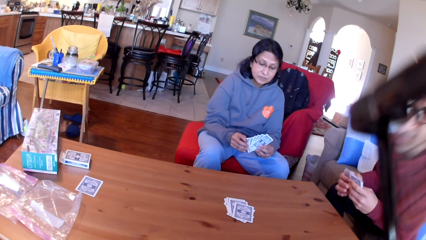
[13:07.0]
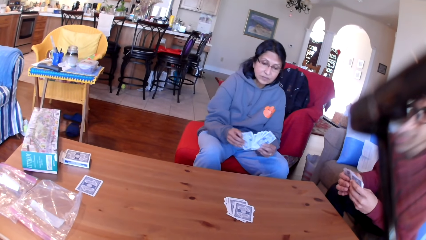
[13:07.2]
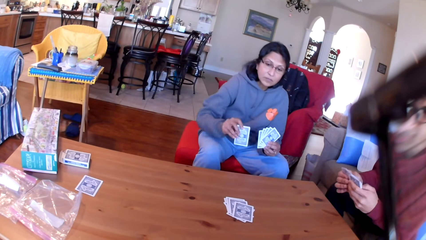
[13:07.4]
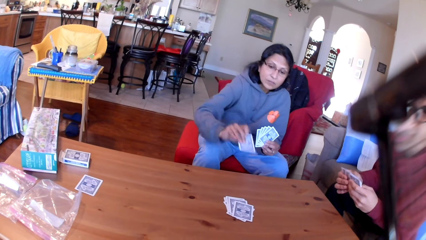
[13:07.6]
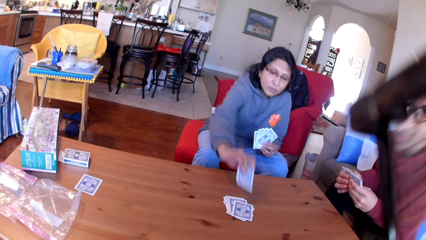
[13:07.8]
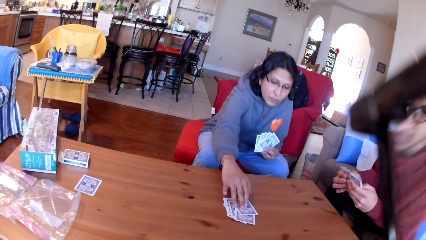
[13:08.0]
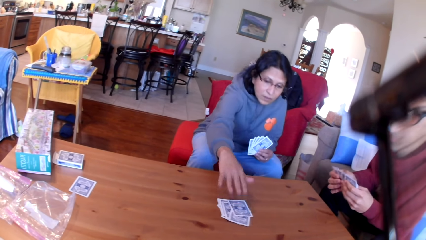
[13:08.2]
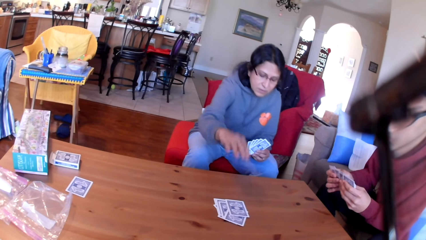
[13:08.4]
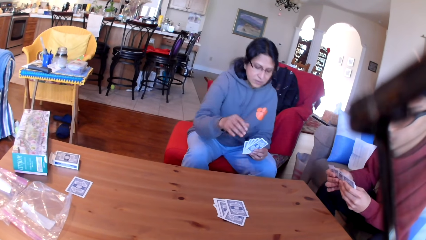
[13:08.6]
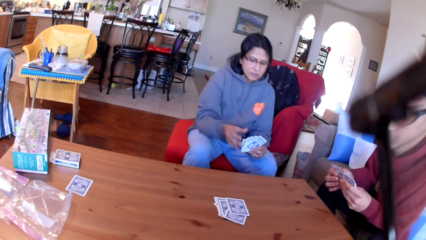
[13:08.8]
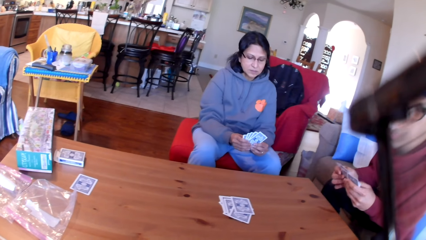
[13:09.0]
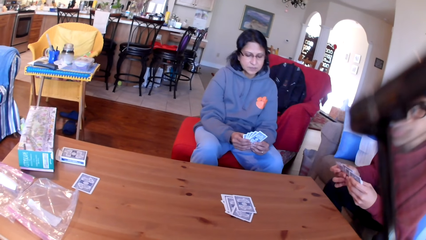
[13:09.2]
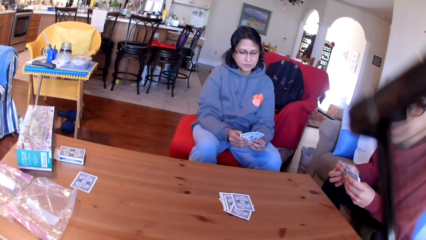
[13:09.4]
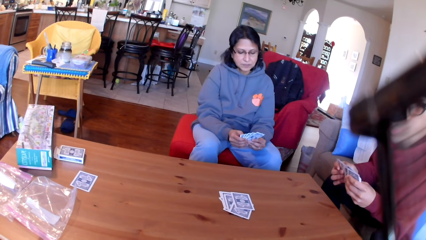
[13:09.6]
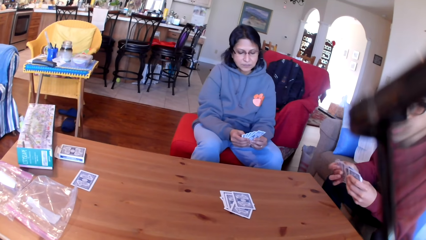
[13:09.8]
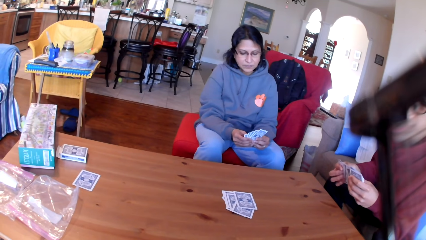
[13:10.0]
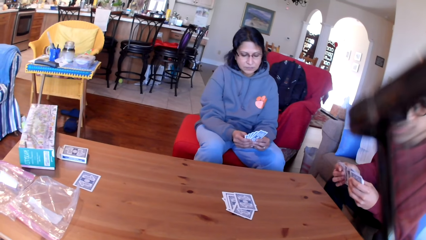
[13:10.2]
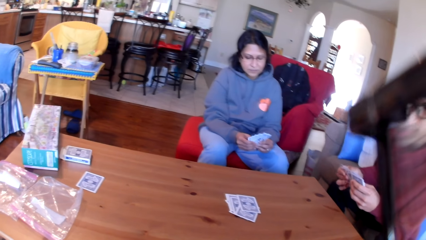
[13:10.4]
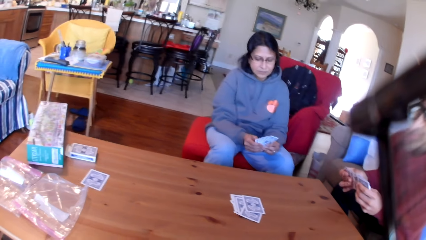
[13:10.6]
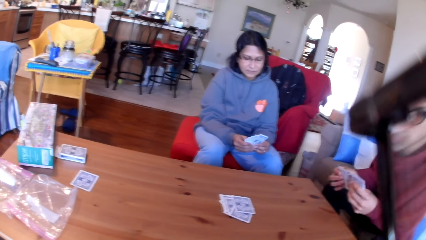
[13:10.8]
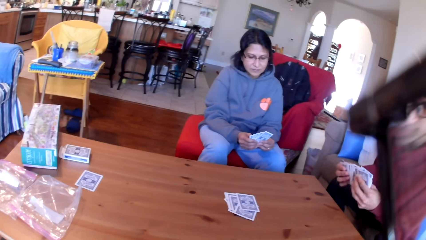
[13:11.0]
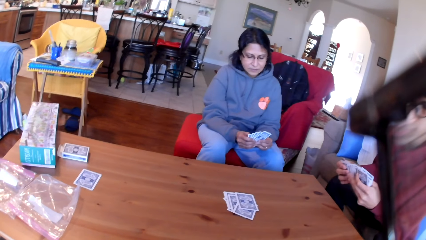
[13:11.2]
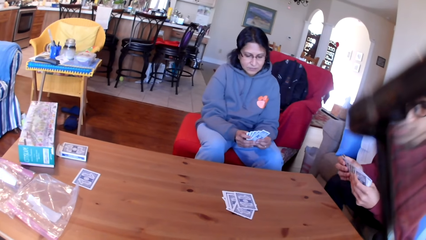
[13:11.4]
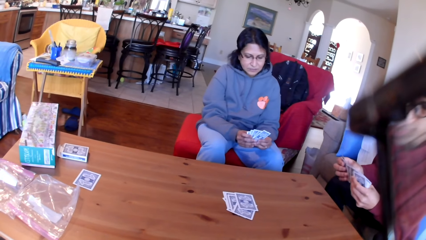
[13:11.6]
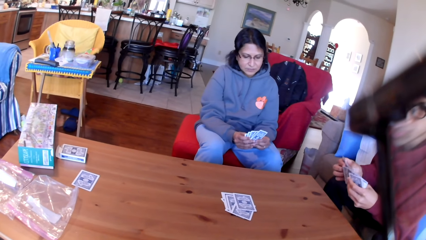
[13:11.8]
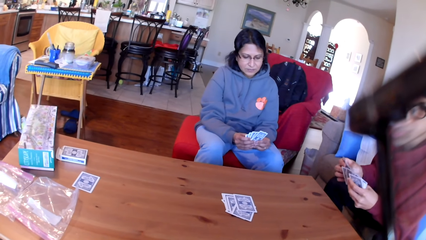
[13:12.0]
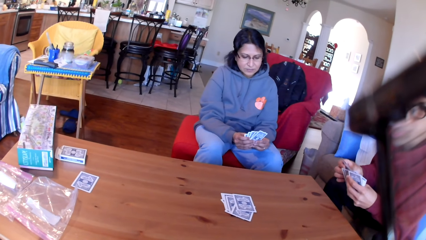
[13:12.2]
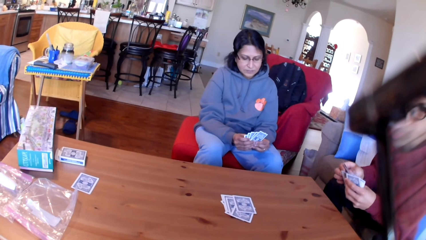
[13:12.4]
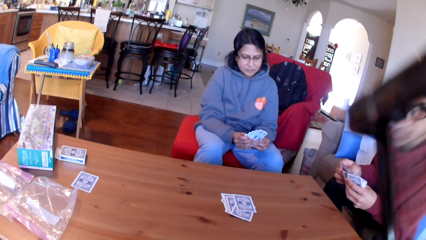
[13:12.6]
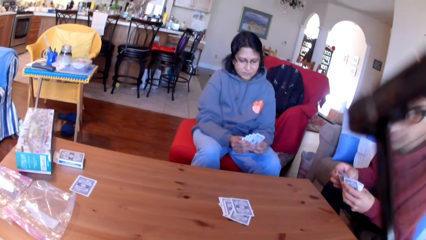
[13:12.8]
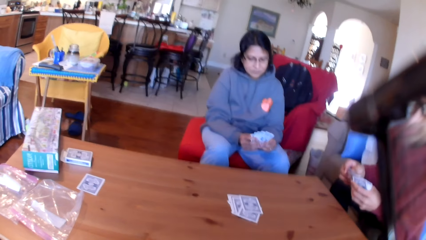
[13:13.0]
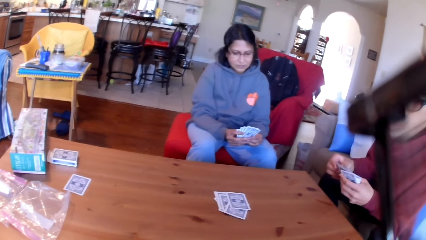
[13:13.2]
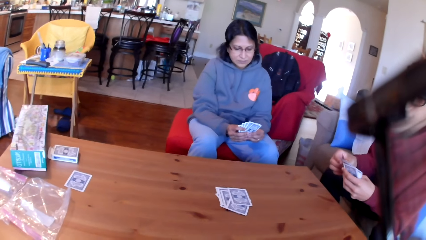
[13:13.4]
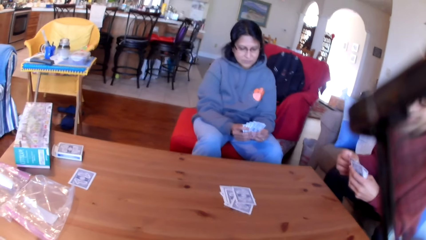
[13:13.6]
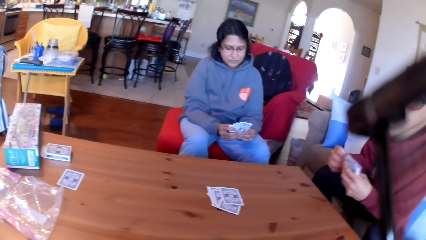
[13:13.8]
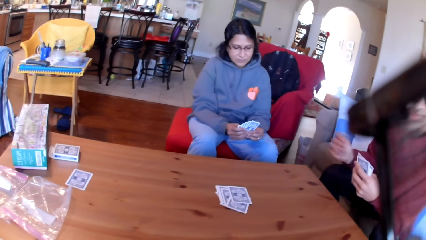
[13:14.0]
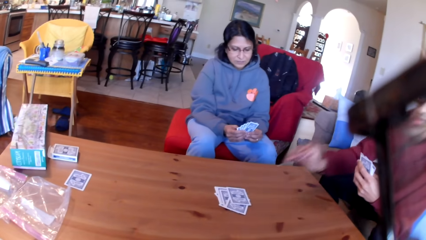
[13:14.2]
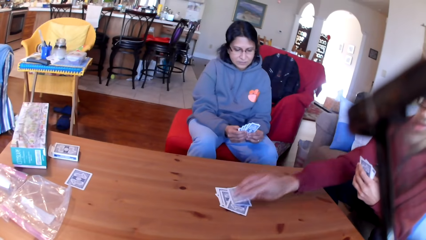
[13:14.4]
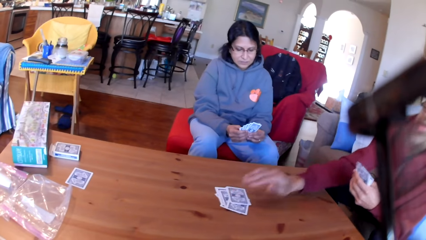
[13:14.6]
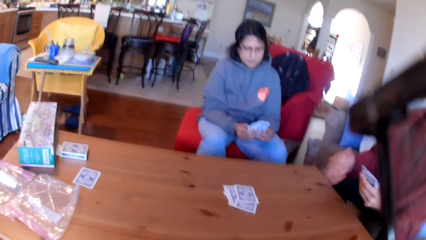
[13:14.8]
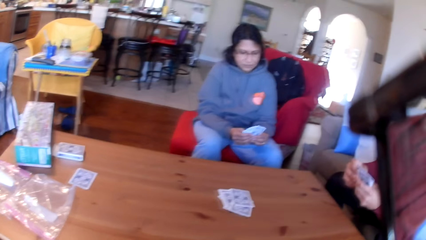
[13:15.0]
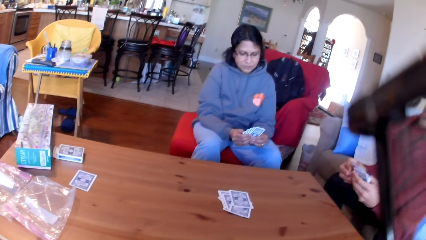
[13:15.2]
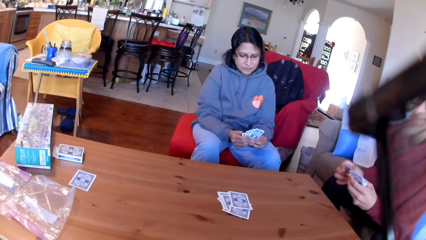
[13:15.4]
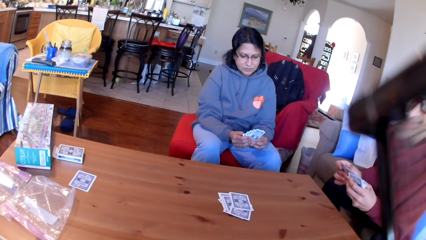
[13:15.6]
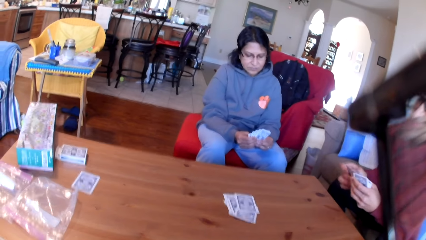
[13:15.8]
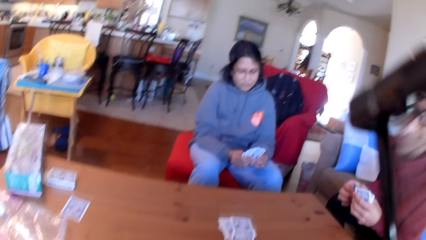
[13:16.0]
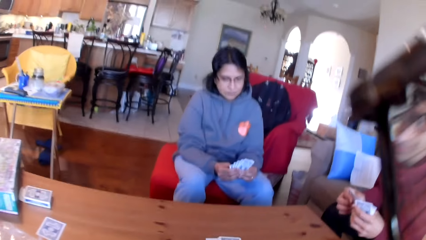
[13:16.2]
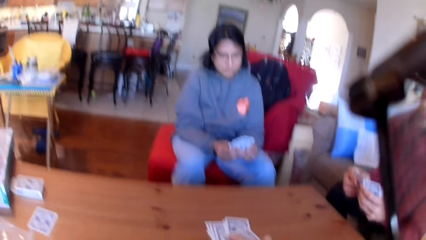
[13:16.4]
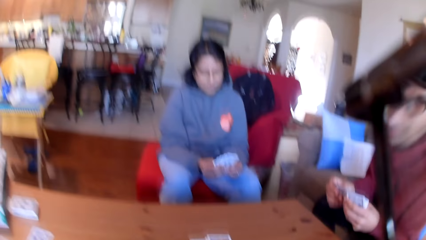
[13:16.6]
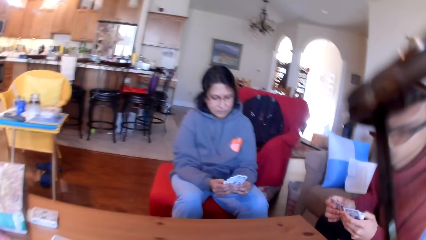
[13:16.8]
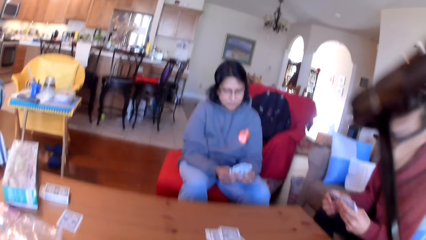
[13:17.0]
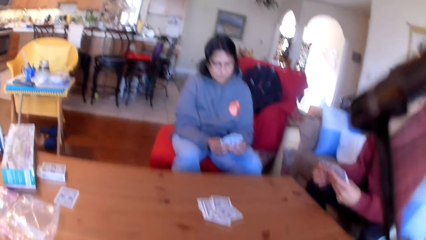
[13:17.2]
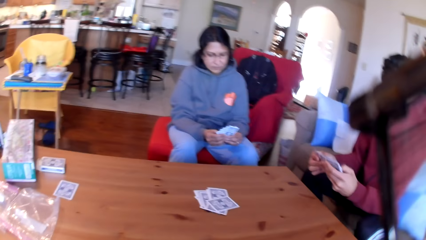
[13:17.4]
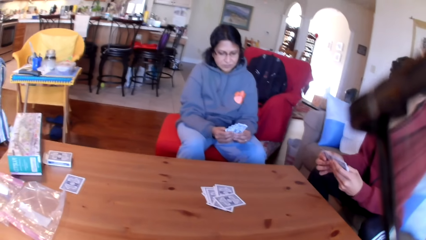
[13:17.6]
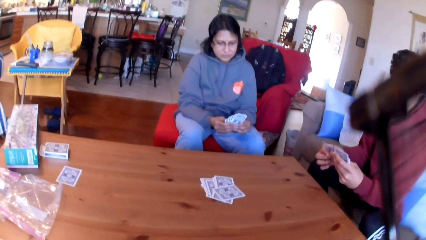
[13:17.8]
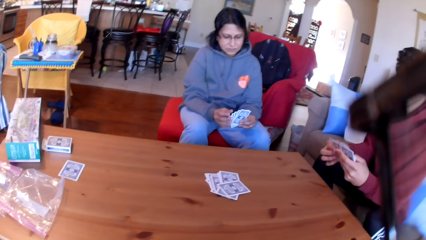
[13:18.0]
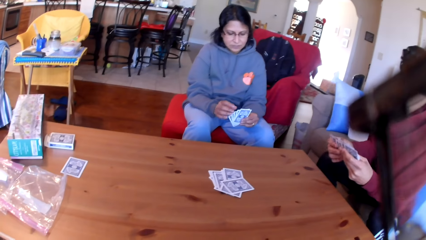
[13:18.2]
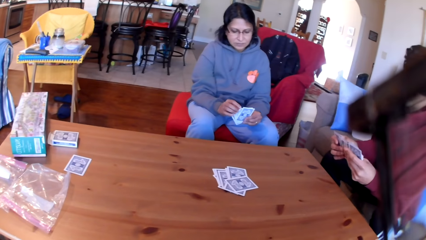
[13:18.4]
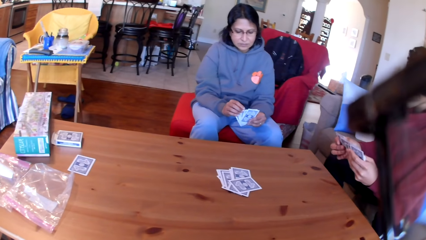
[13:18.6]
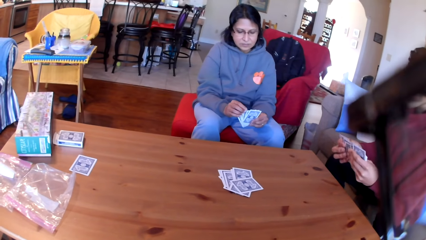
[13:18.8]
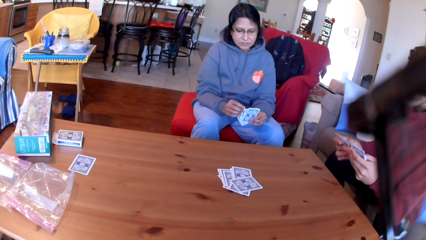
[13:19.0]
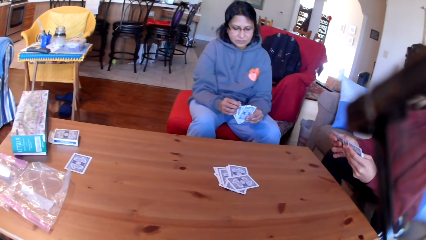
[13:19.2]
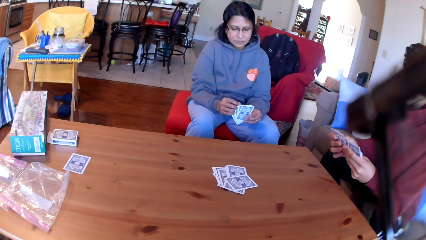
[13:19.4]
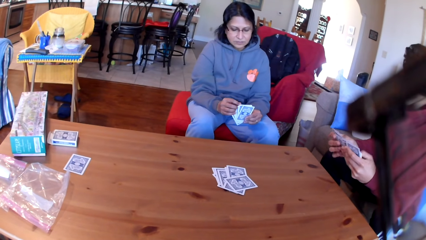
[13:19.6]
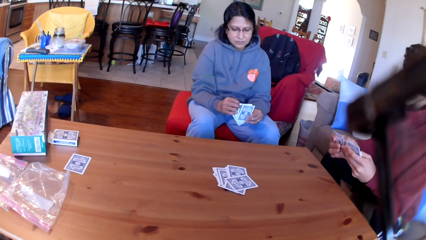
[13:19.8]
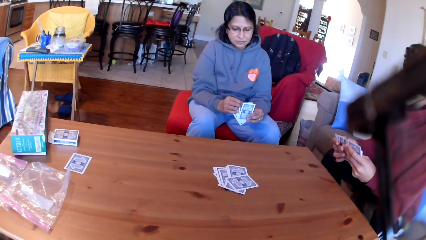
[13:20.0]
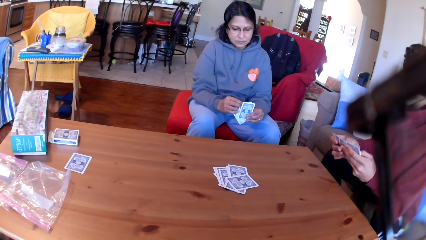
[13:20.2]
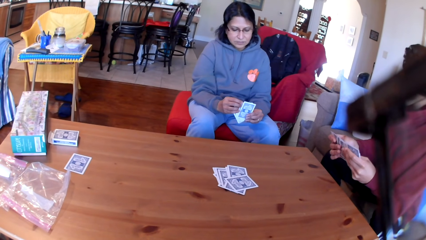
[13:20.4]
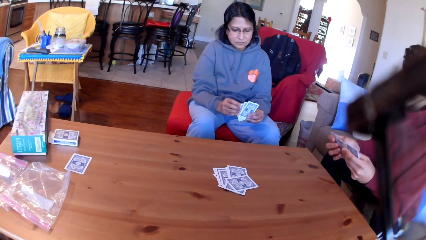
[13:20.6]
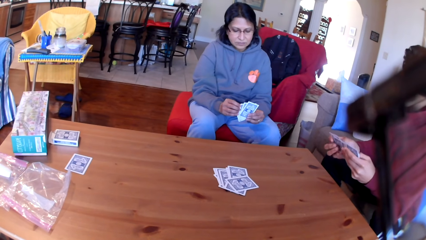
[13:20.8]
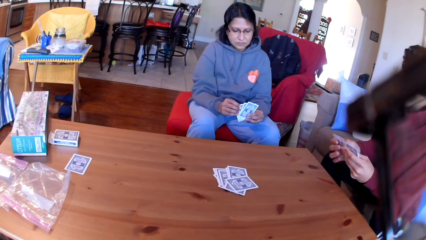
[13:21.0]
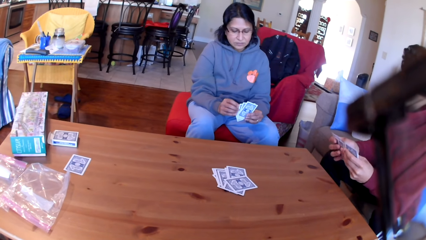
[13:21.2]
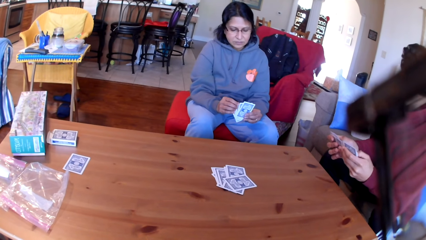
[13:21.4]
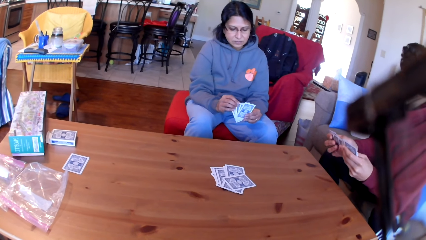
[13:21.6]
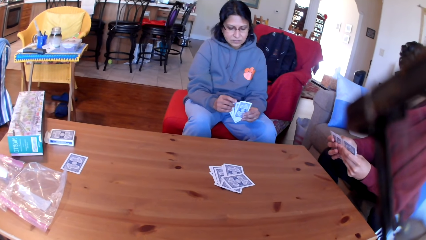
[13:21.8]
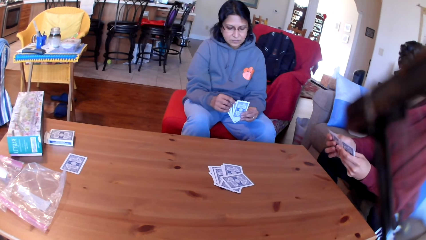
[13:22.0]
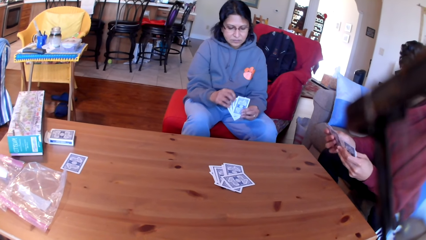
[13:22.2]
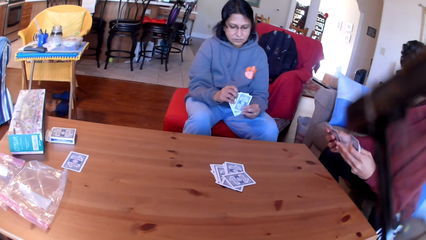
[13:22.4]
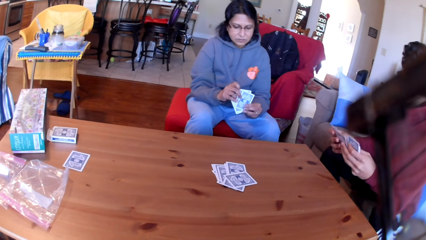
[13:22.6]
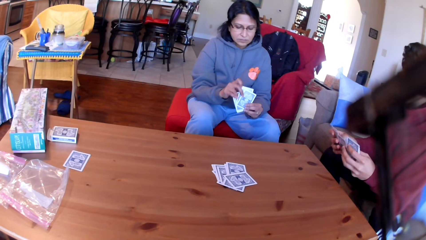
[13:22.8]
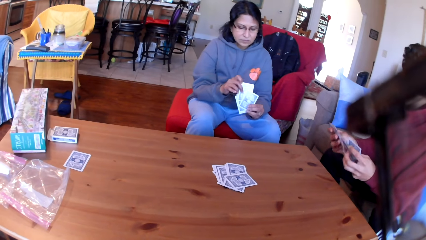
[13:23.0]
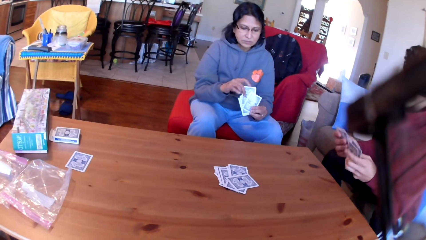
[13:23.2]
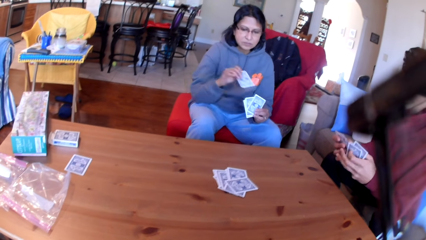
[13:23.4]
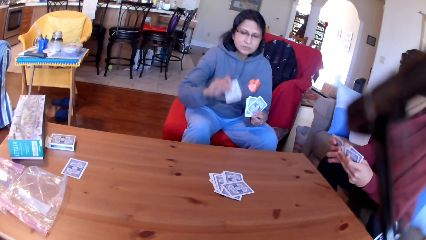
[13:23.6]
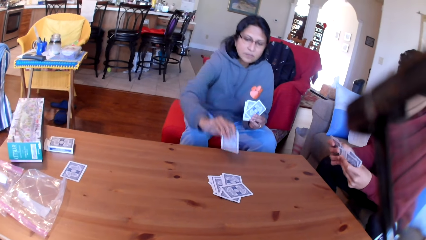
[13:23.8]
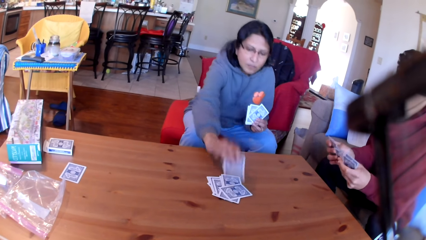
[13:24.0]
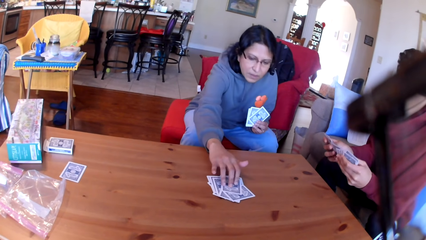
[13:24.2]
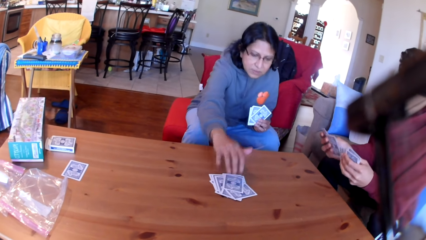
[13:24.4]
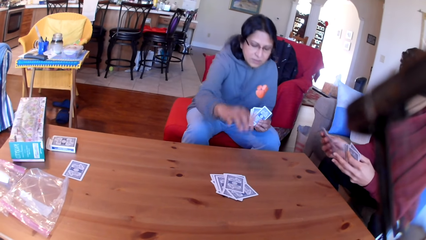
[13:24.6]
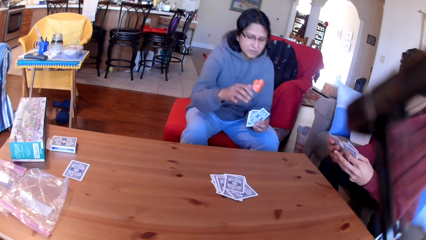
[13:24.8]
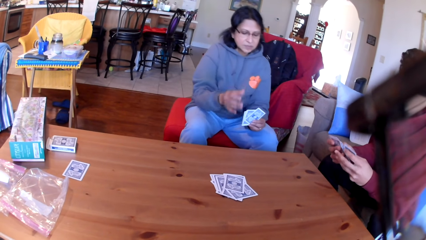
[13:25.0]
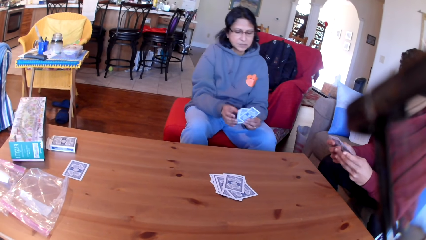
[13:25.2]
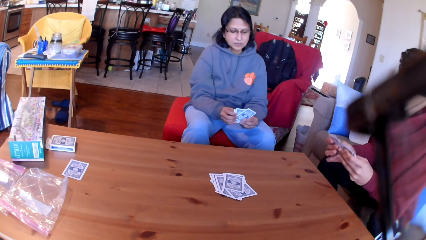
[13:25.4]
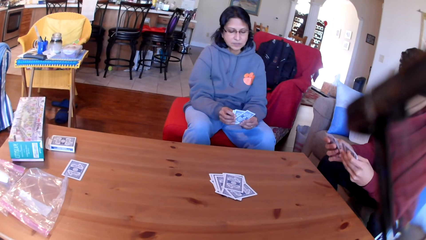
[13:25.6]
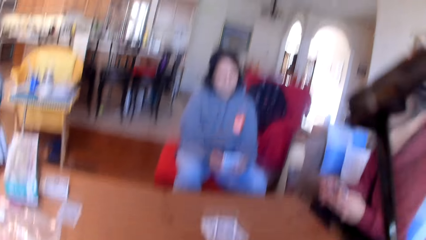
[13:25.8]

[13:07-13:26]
A woman places a card on the table. A man places a card on the table. The woman places a card on the table.
